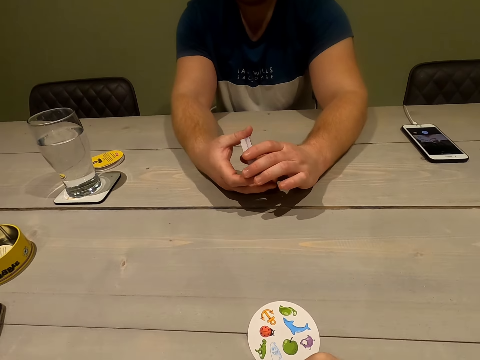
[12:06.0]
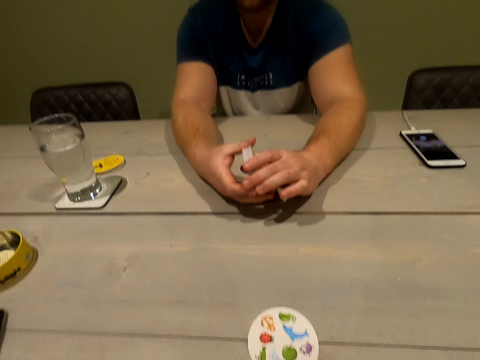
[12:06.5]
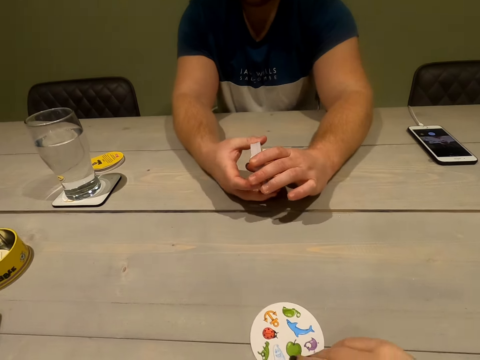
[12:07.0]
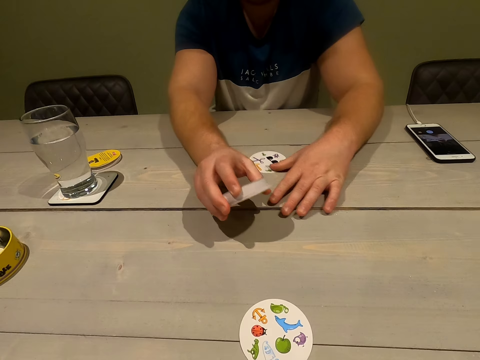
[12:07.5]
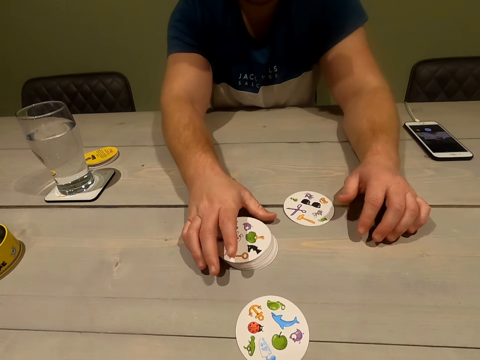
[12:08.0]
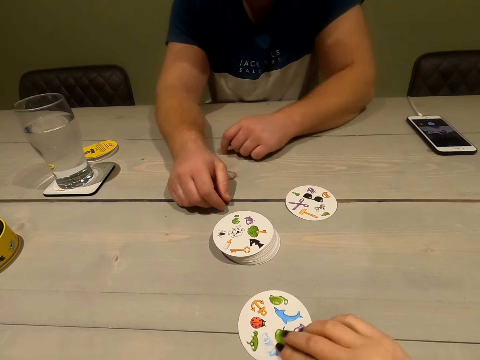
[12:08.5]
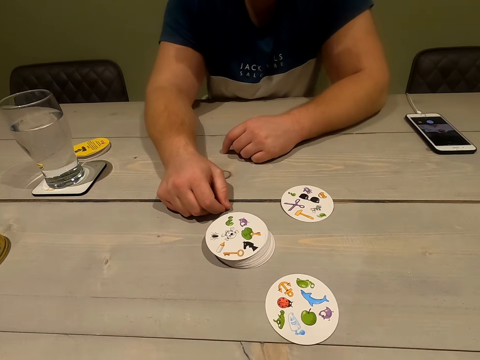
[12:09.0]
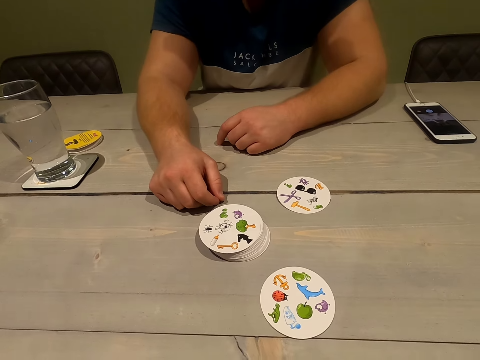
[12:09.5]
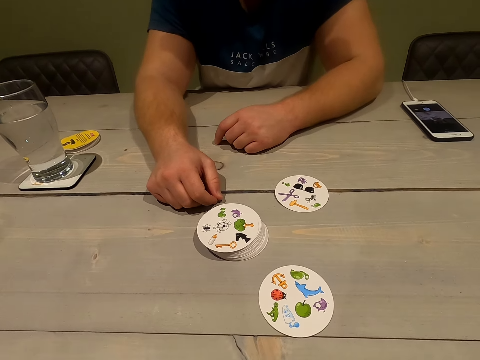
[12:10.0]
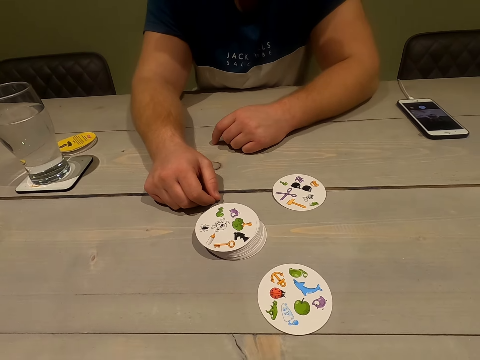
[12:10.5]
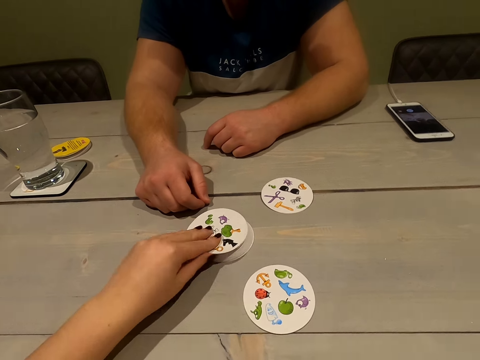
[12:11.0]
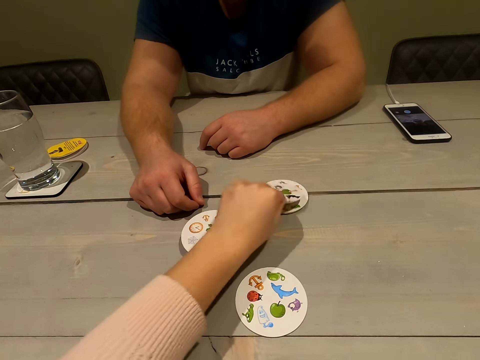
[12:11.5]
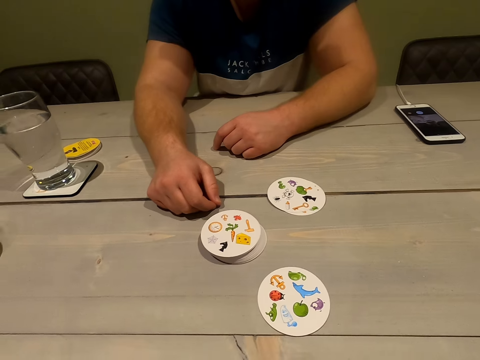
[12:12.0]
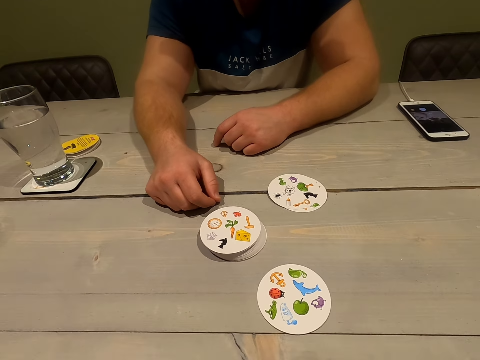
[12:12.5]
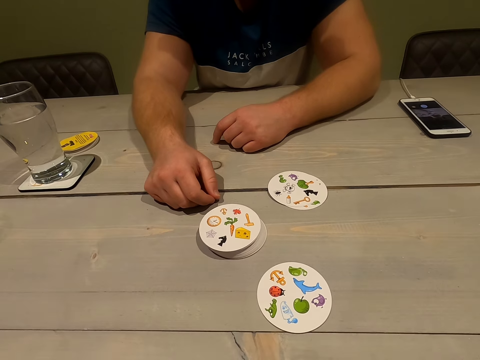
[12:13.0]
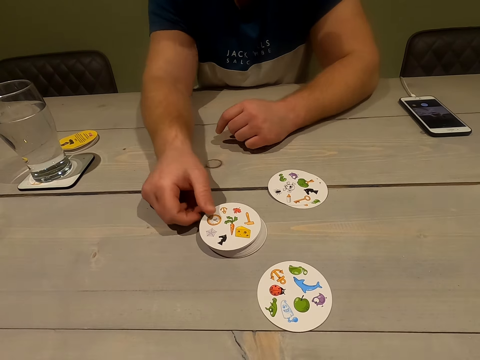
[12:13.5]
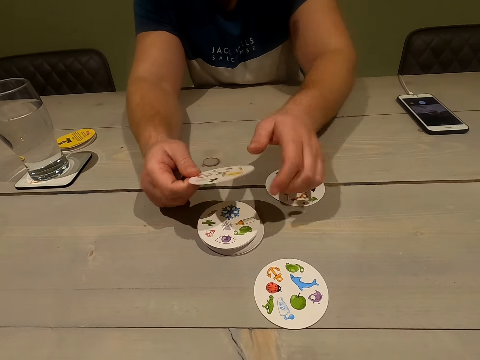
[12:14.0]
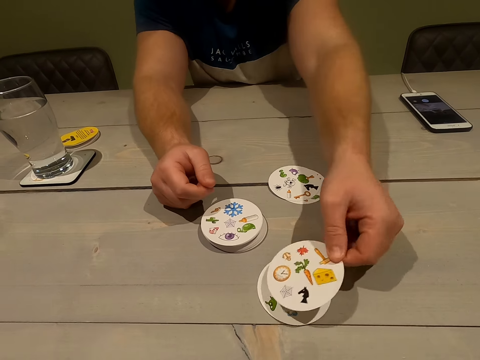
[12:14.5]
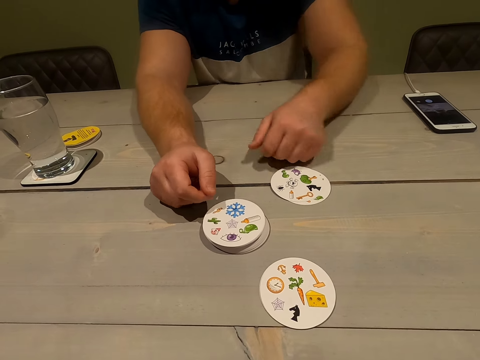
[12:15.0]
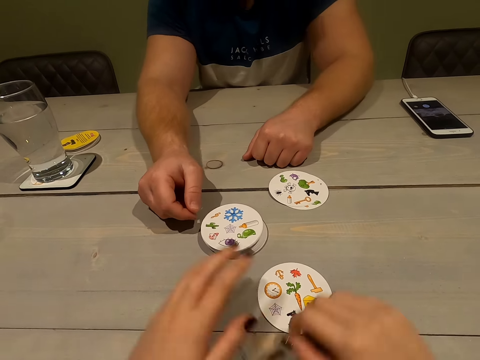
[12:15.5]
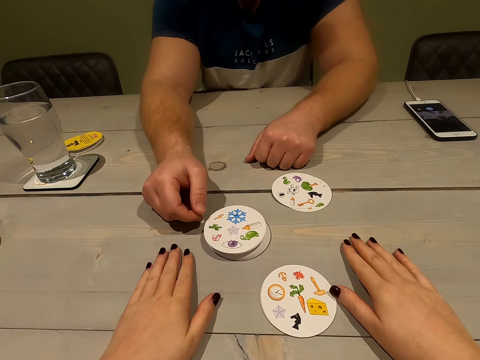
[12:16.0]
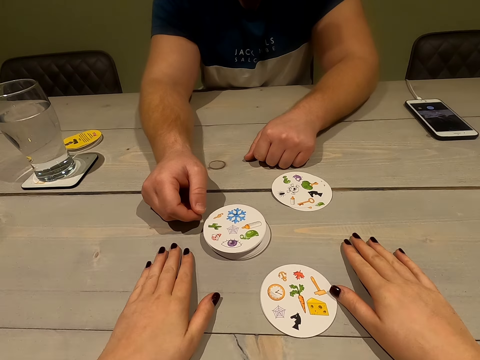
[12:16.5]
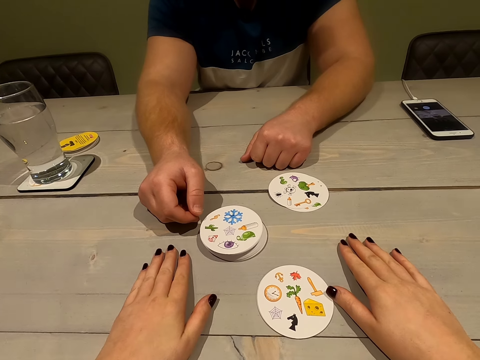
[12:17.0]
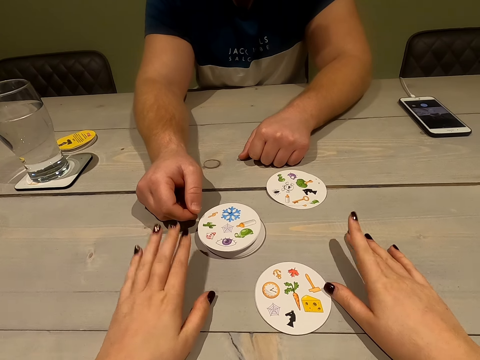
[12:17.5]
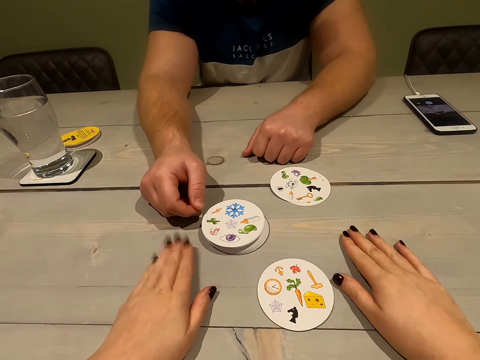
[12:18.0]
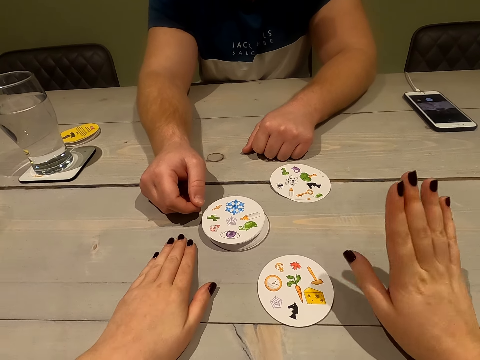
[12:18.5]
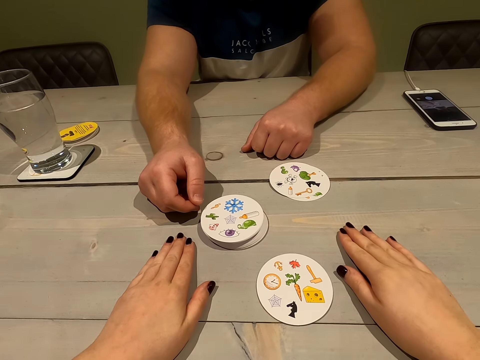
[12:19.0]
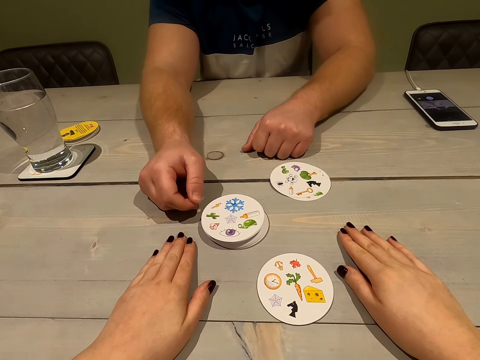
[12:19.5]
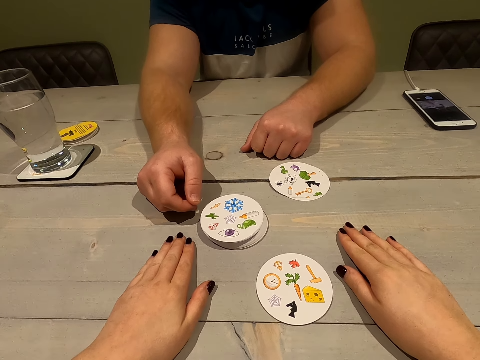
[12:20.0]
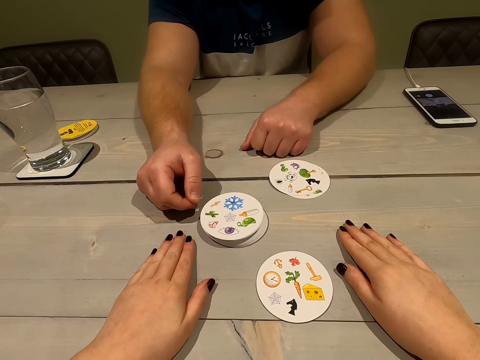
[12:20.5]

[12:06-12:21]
The person drops the cards. The camera wearer moves the card on the table and drops a card. The person plays the card game with the camera wearer and drops a card. The camera wearer taps the table.

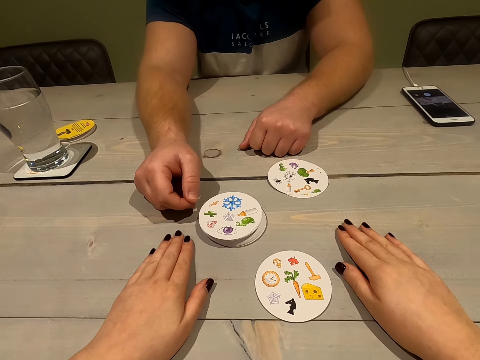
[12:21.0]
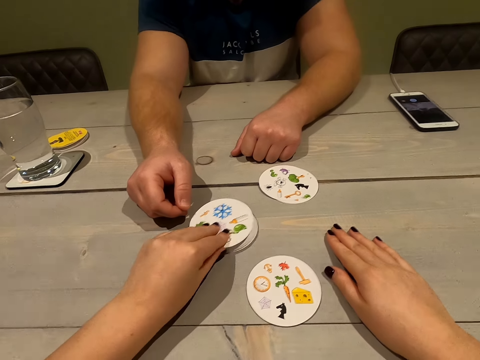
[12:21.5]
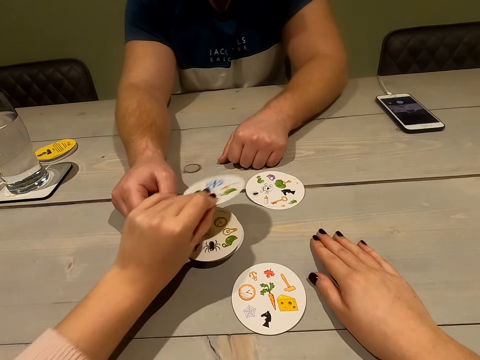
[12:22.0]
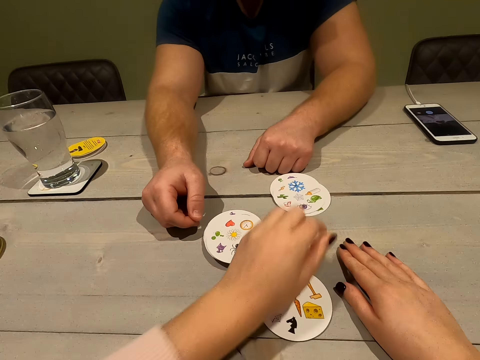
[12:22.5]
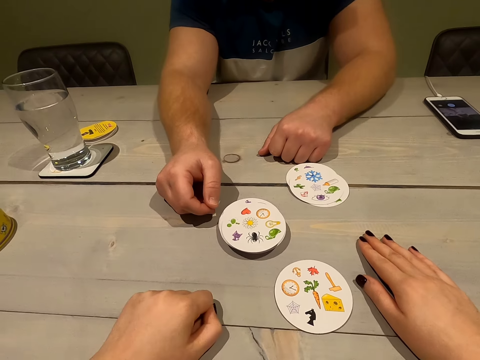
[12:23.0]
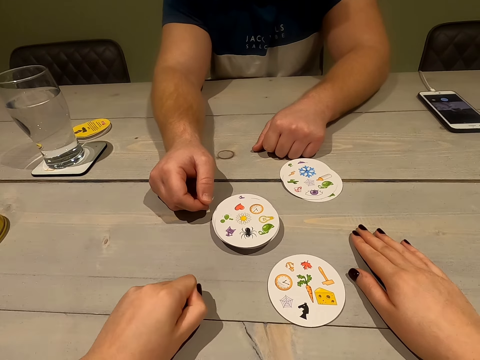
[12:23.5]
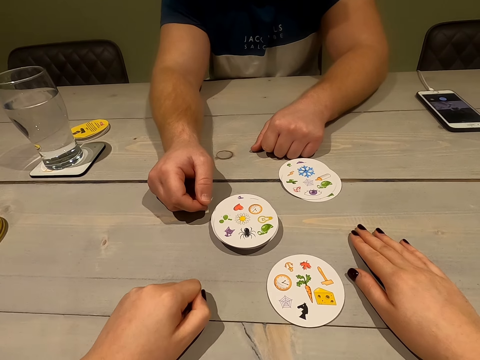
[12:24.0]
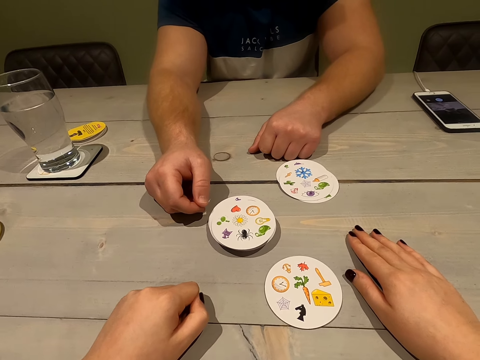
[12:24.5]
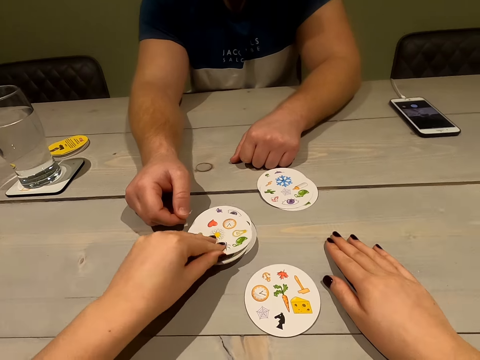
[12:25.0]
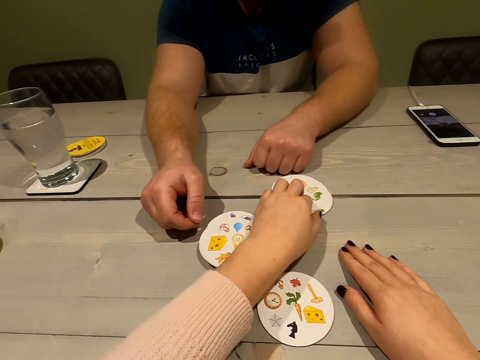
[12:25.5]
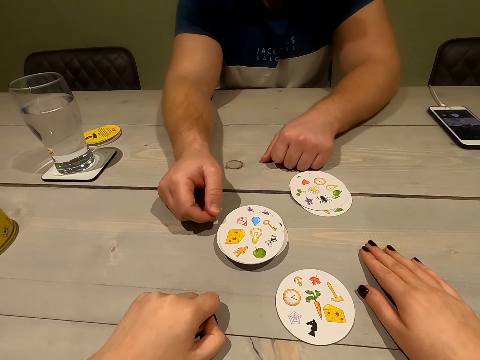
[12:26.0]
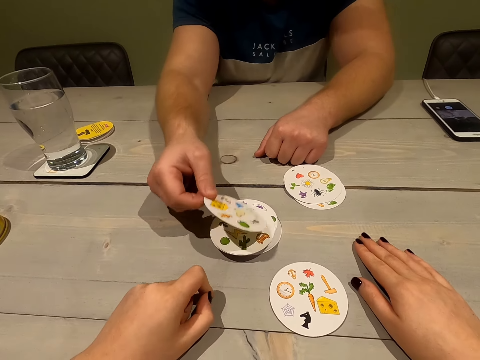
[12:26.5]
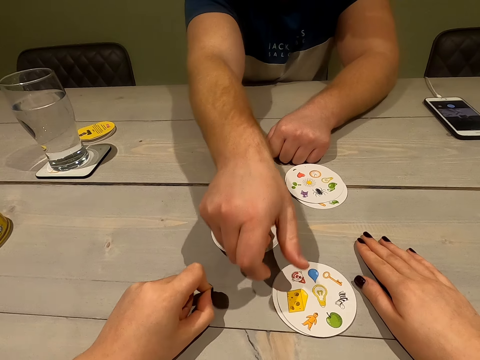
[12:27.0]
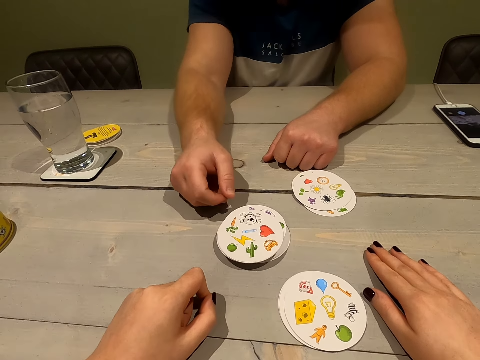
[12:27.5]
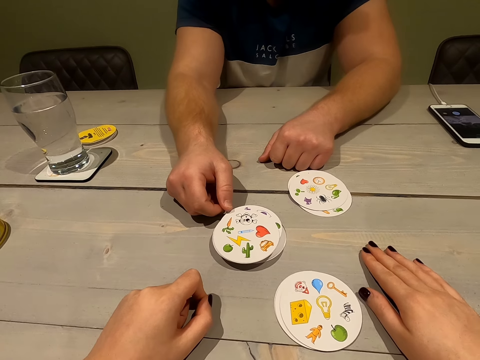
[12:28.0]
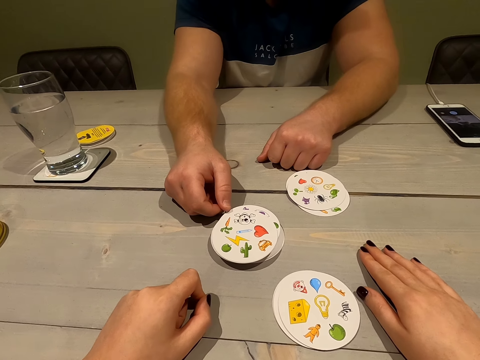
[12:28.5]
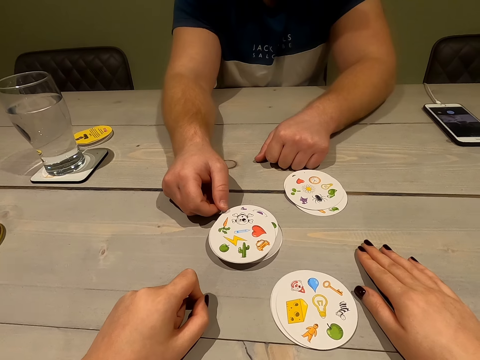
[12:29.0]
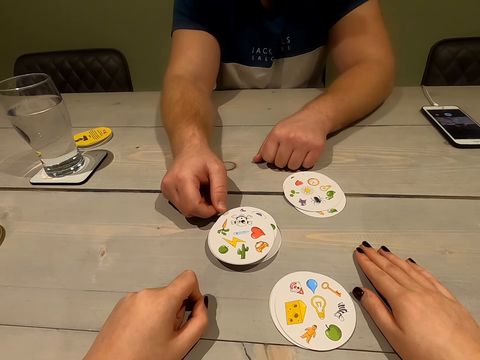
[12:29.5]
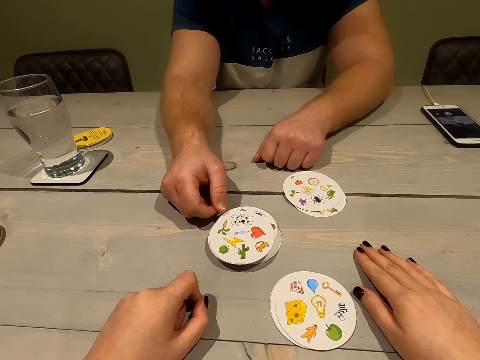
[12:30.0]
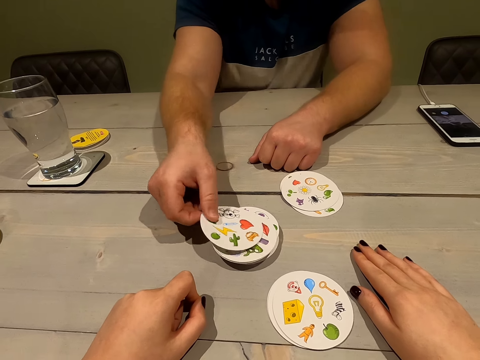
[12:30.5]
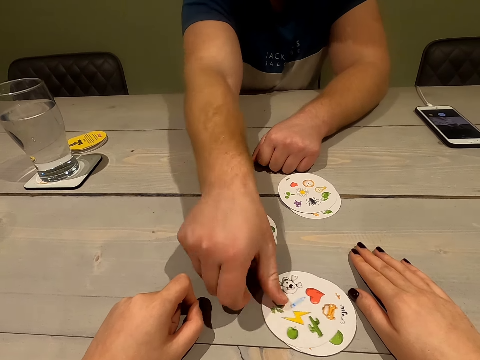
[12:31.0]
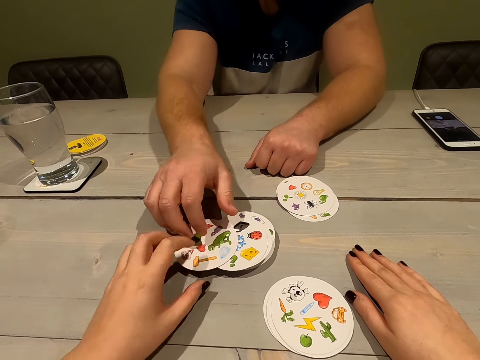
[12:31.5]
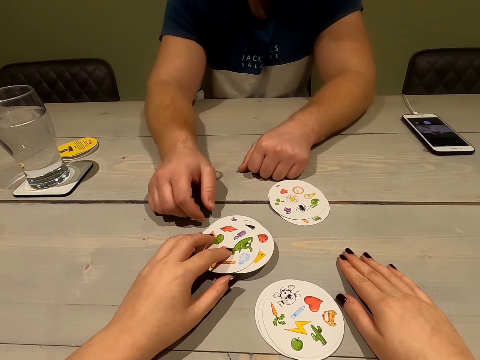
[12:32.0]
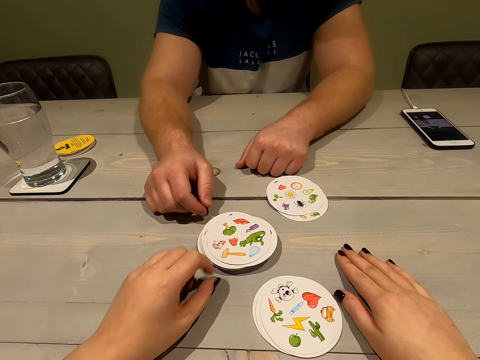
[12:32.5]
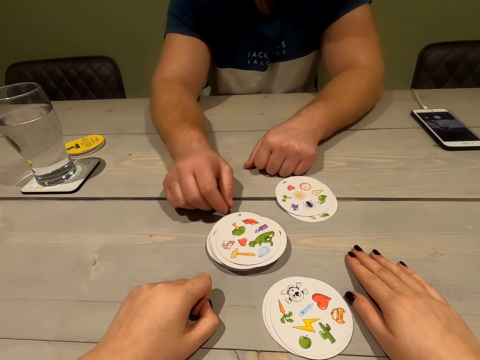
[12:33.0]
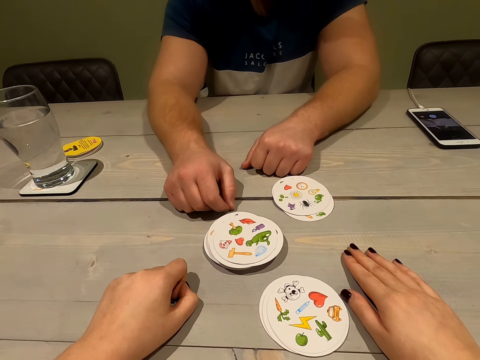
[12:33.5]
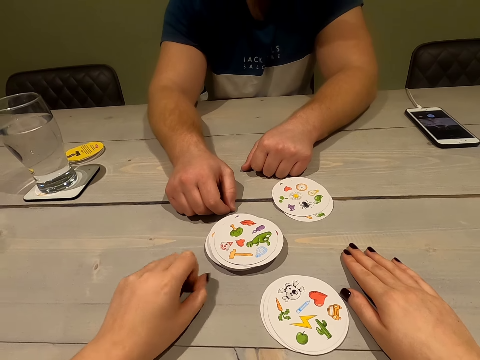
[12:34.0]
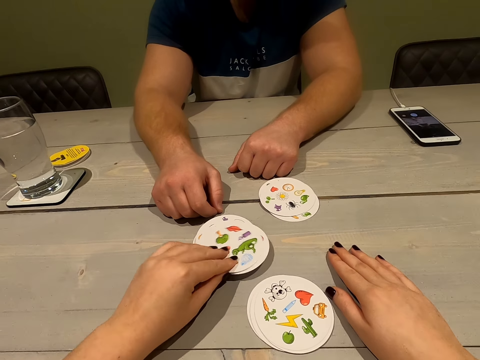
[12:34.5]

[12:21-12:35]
The camera wearer drops a card. They drop a card again. The person drops a card. The person drops a card again. The camera wearer arranges the cards.
